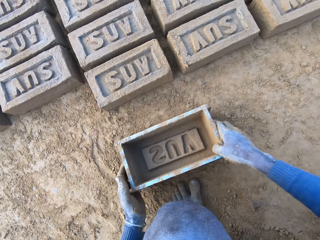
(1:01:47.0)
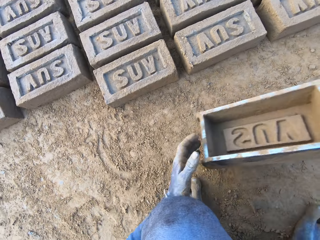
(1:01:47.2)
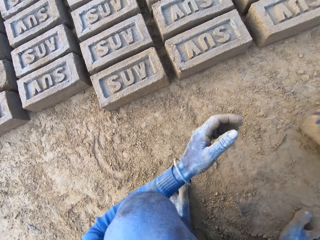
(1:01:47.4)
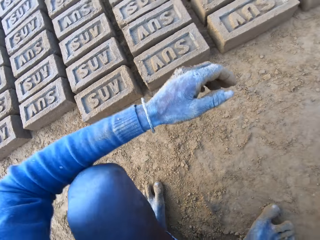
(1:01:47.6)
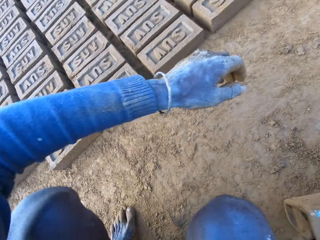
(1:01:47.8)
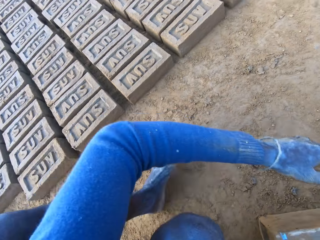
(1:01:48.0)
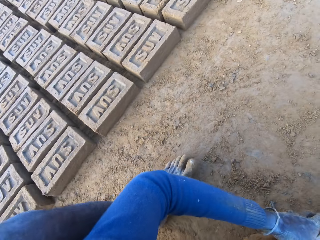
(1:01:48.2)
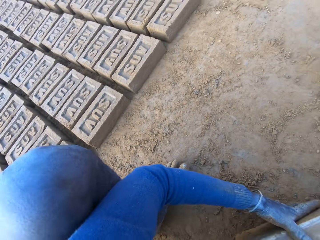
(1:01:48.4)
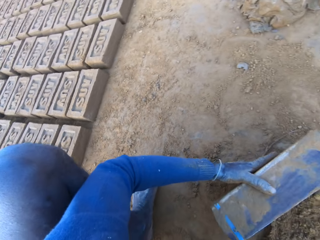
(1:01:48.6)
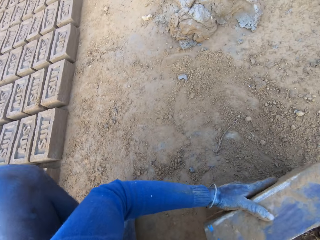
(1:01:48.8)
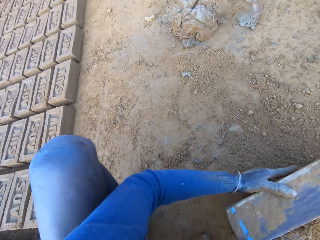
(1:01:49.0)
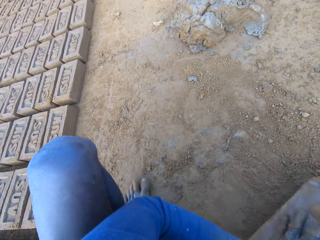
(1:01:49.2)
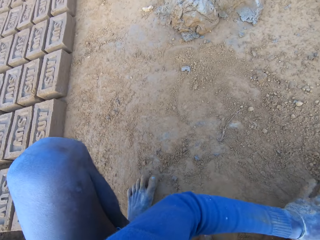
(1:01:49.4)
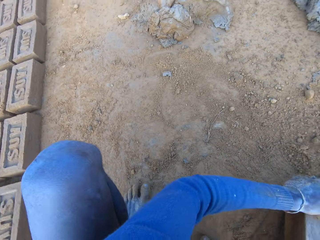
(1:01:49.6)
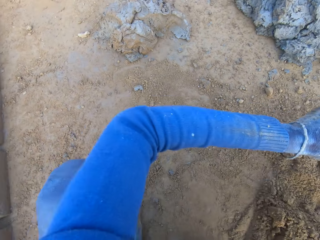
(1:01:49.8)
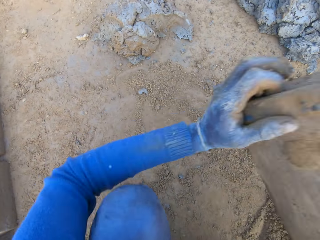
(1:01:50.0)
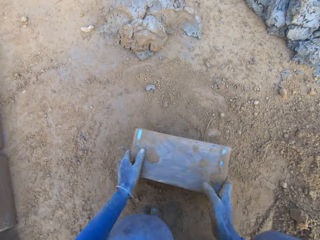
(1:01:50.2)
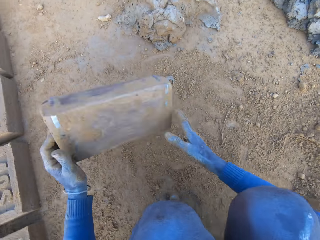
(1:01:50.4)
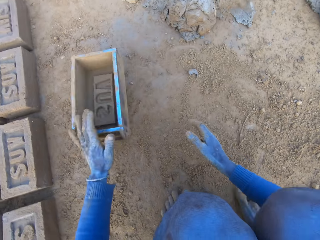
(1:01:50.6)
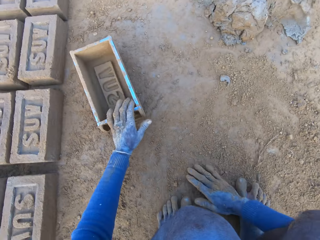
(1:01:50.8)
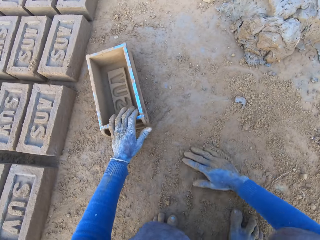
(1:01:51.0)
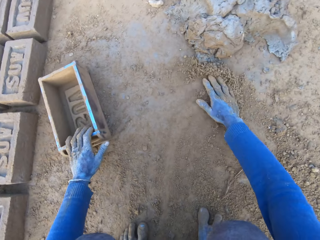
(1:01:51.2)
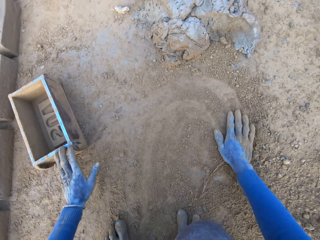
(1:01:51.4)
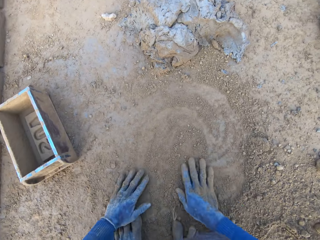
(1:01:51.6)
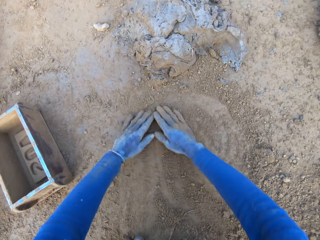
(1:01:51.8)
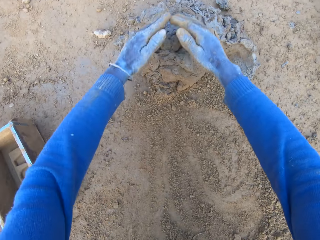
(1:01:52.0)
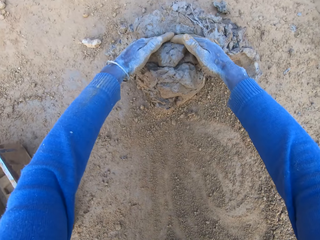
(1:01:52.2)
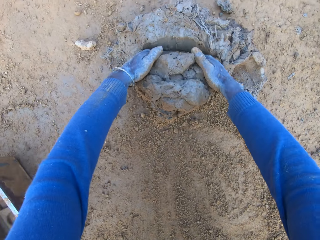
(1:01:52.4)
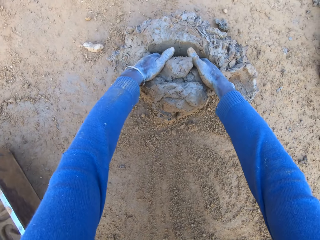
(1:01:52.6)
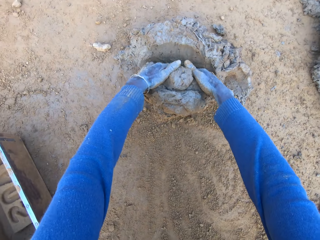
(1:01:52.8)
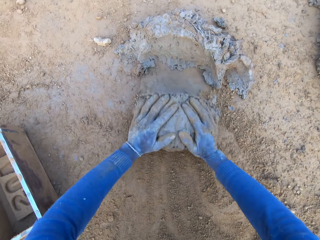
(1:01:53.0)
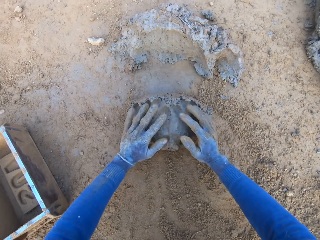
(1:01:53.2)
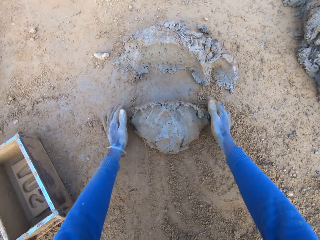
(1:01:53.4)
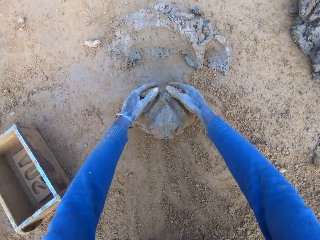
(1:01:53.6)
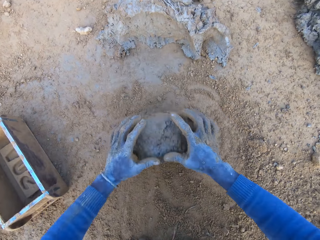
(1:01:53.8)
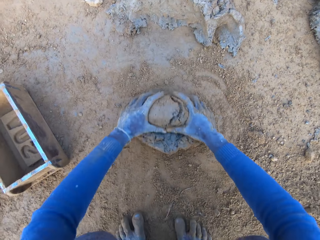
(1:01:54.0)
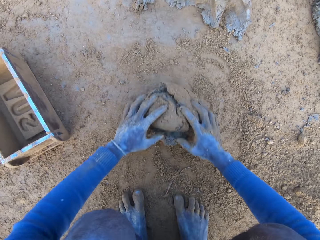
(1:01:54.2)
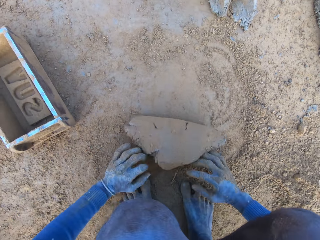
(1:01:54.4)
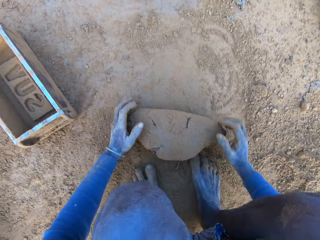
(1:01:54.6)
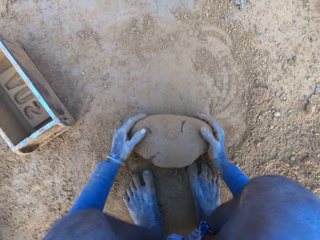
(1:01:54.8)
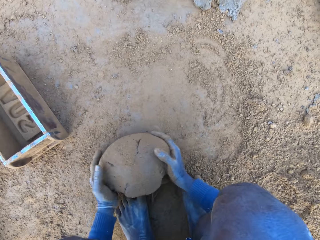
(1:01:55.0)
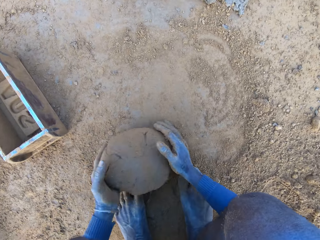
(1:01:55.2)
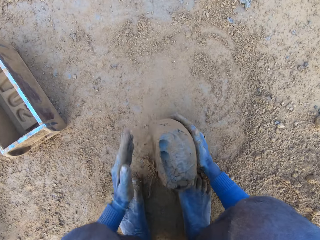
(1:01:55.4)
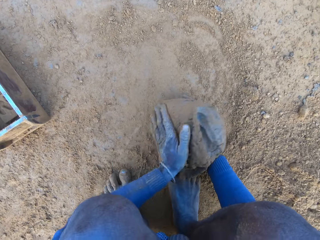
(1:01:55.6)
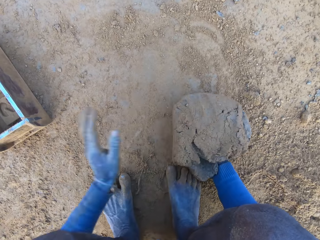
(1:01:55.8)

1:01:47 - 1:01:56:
The camera wearer collects sand into a brick mould. He taps the brick mould on the ground. He throws the brick molder on one side with his hands. He drops the brick mould down on the ground. He rubs his hands on the ground. He collects clay mixture or mortar with his hands. He rolls the clay mixture on the ground.

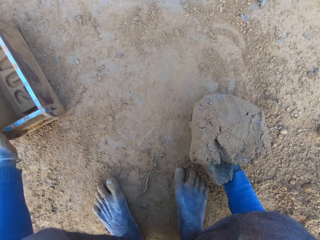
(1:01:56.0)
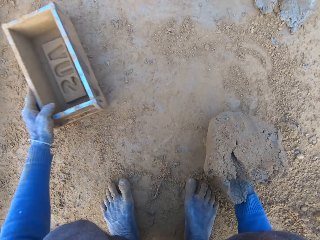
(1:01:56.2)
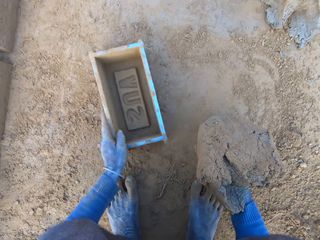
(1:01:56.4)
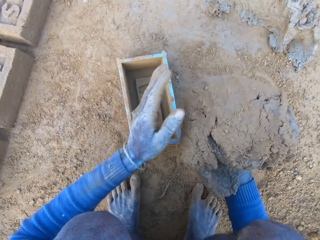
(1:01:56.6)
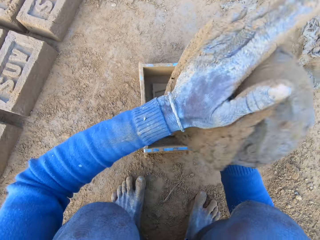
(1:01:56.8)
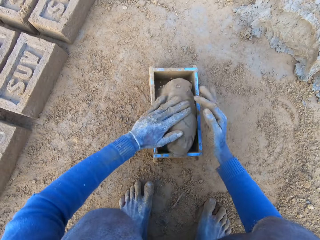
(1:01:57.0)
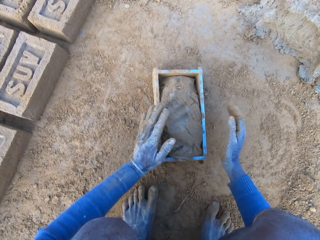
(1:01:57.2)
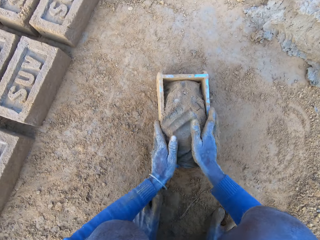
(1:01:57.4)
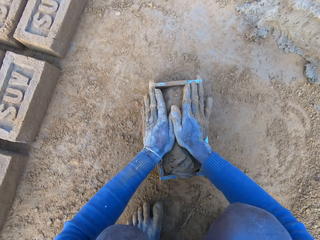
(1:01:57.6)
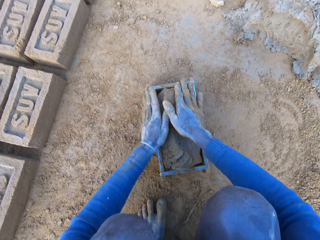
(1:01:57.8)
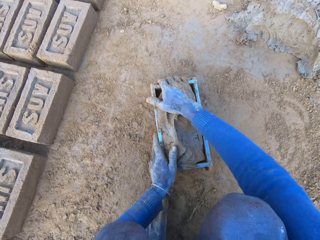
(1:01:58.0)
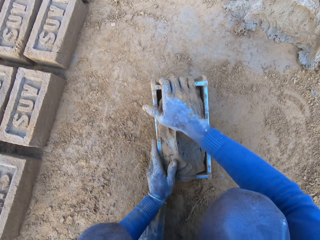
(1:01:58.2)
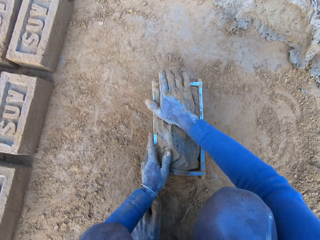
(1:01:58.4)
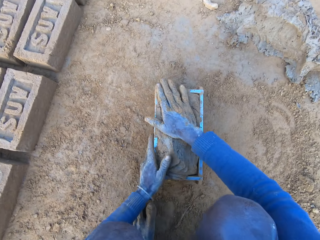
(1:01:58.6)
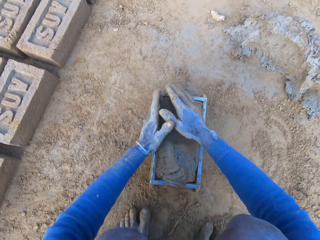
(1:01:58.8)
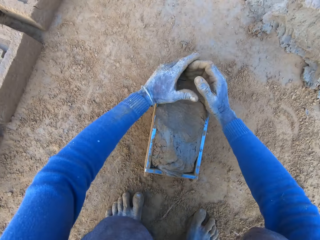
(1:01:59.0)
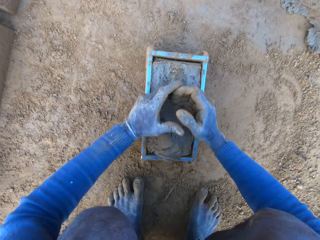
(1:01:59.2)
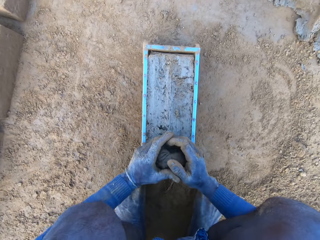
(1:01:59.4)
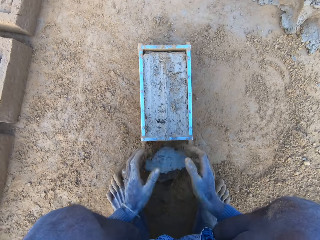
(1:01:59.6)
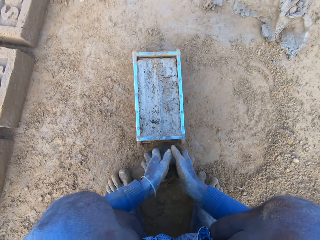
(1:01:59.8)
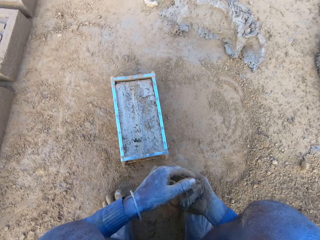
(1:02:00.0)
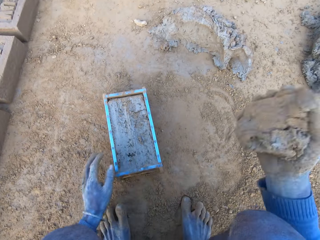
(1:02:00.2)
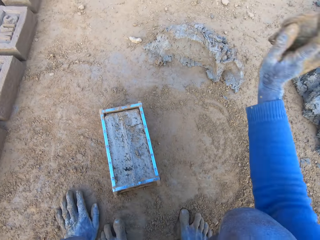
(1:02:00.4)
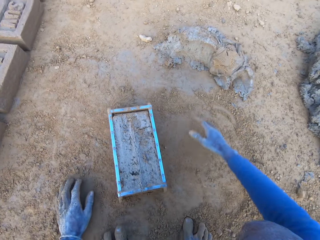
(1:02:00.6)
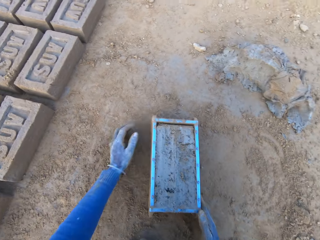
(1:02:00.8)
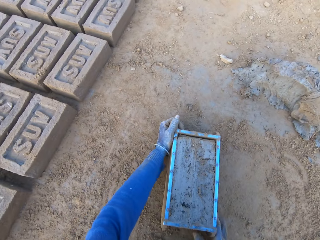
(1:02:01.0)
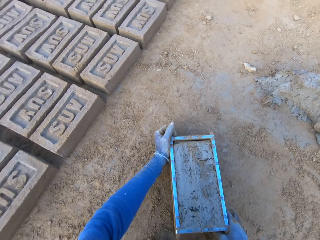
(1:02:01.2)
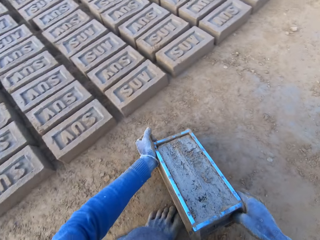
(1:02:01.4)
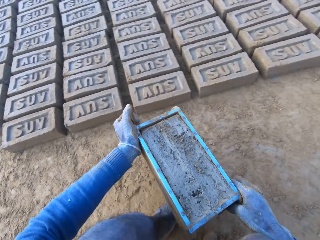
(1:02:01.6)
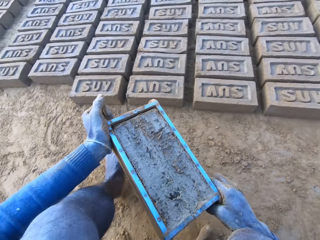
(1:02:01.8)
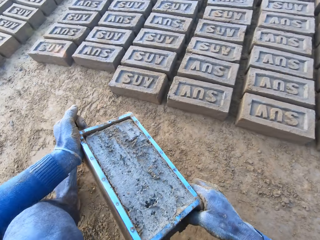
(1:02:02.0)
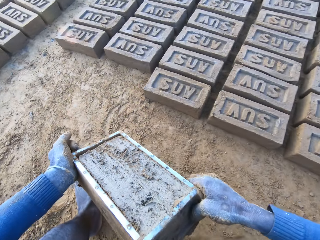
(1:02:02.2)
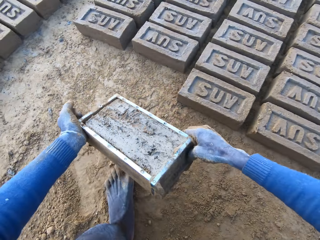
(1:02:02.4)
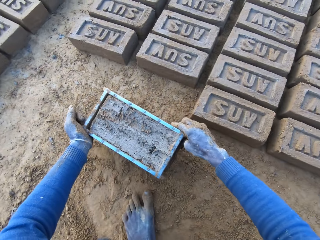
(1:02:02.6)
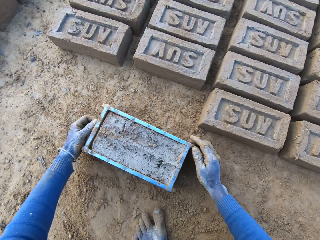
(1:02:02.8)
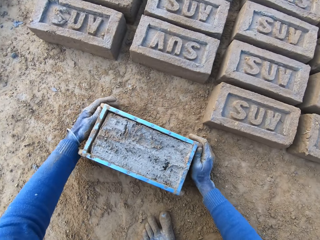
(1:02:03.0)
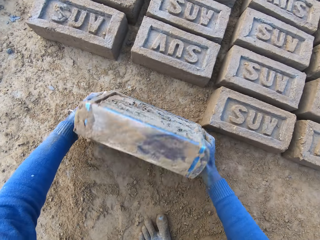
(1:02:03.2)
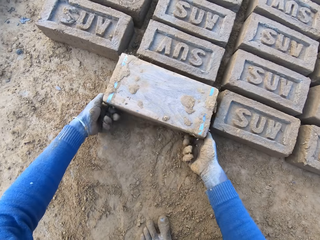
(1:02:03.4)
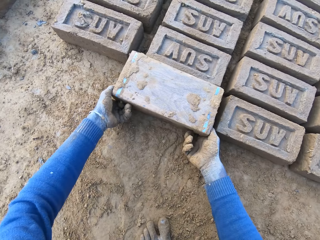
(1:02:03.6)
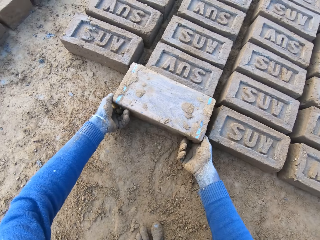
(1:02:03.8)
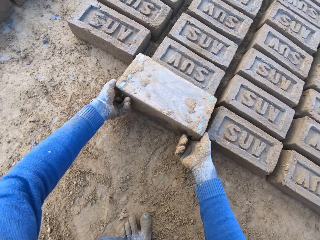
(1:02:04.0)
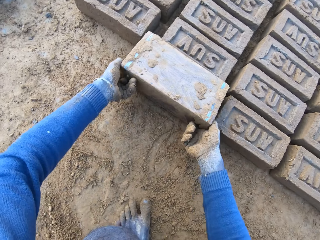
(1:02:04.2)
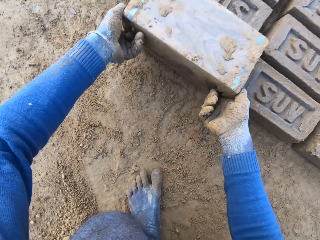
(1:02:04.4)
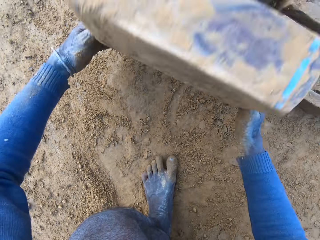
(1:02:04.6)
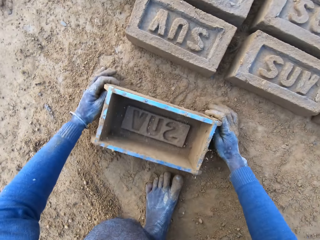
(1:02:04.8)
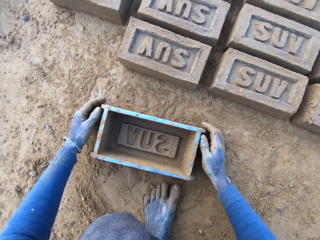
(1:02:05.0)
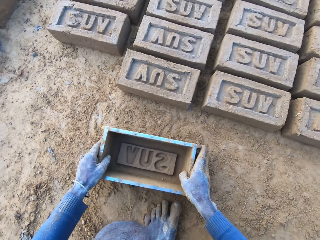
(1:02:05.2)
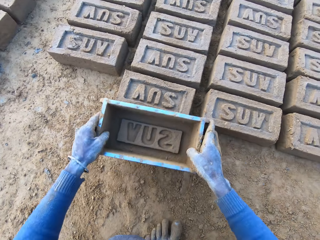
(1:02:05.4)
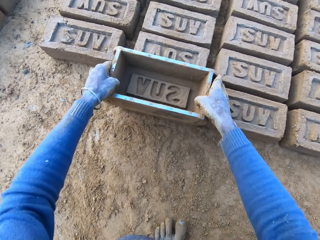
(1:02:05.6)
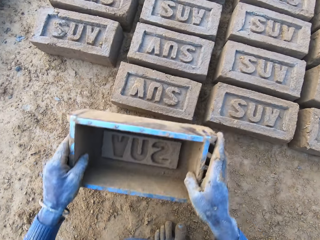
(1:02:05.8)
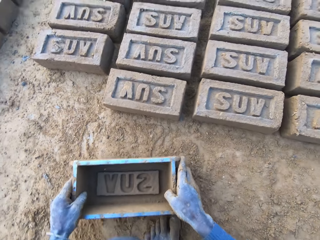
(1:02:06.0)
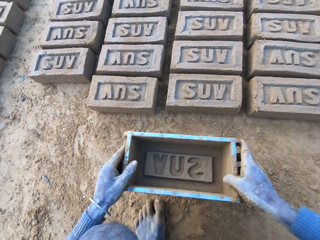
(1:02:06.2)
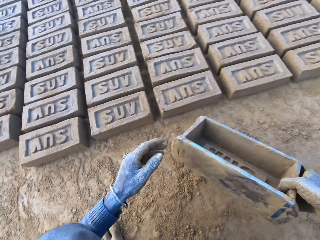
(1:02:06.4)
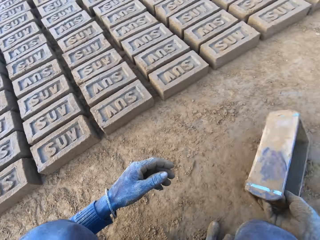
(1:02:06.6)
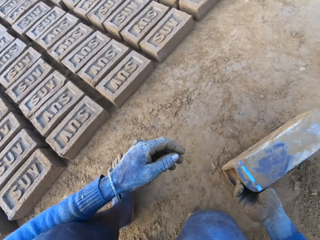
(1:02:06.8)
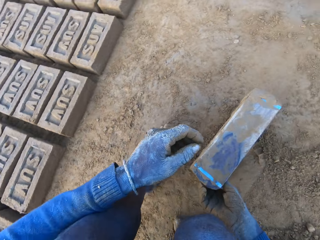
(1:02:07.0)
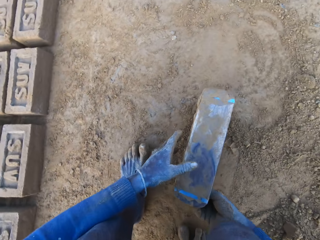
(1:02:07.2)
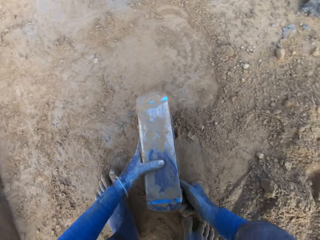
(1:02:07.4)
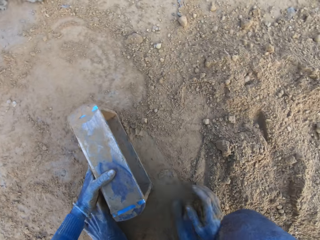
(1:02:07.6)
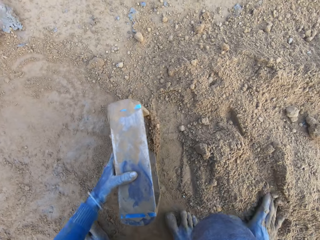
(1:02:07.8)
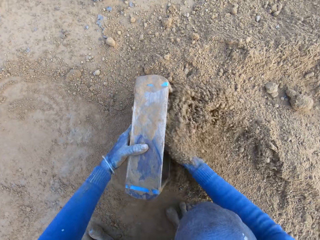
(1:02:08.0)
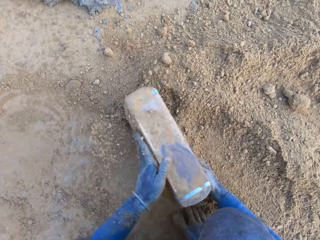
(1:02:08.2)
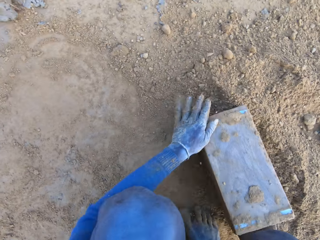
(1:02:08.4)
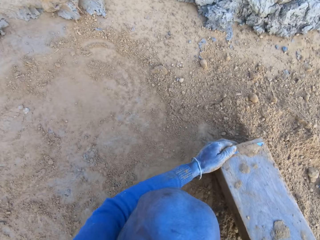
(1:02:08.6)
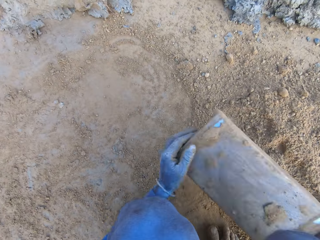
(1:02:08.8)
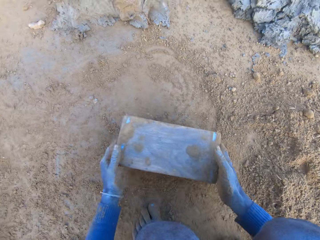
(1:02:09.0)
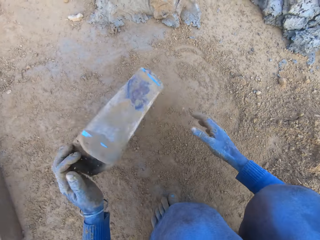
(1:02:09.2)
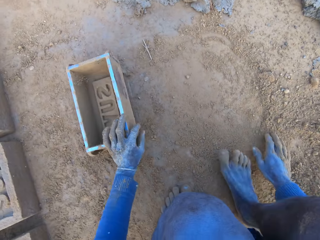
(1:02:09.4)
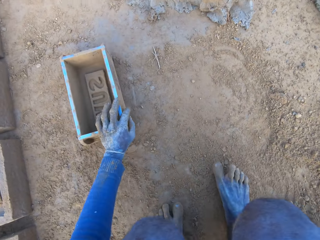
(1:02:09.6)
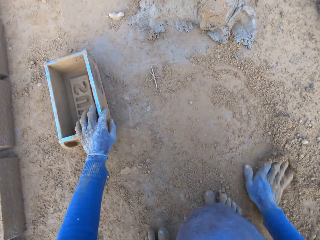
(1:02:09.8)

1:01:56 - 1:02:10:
The camera wearer adjusts the mortar or clay mixture on the ground. He picks up the brick molder or brick mould with his left hand. He packs the mortar on the ground with his hands. He drops the mortar inside the brick molder. He slams the brick mould on the ground. He adjusts the mortar inside the brick molder. He removes excess clay mixture in the brick mould. He throws the clay mixture in his hand on the remaining clay mixture on the ground. He lifts up the brick mould. He carries the brick molder with mortar with both hands. He turns the brick mould. He pours out the brick on the ground out of the brick molder. He lifts up the brick mould. He drops the brick mould down on the ground. He taps the brick mould on the ground. He adjusts the brick on the ground with the brick molder. He collects clay mixture with his hands. He packs some sand with the brick molder. He taps the brick mould on the ground. He pours out the sand in the brick molder. He throws the brick molder on one side with his hands. He drops the brick mould down on the ground.
